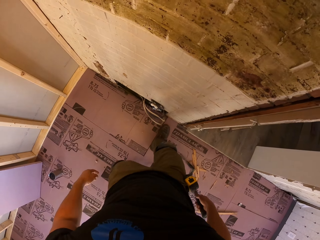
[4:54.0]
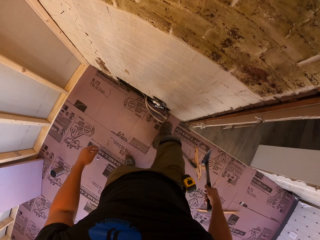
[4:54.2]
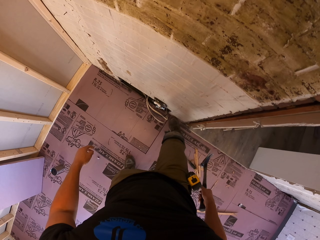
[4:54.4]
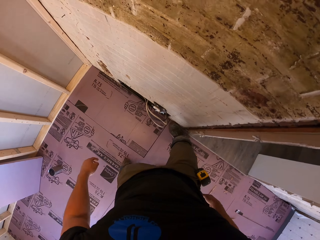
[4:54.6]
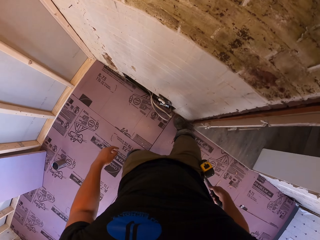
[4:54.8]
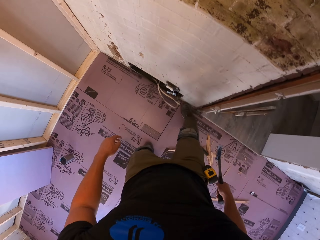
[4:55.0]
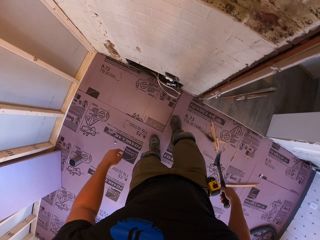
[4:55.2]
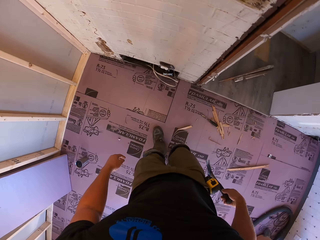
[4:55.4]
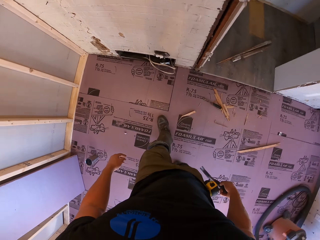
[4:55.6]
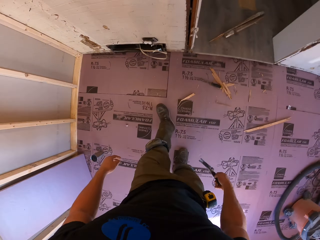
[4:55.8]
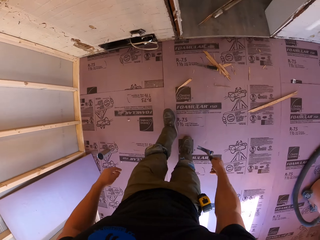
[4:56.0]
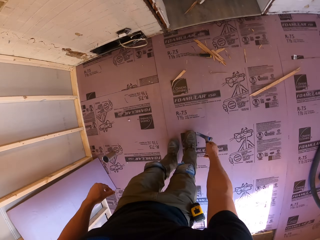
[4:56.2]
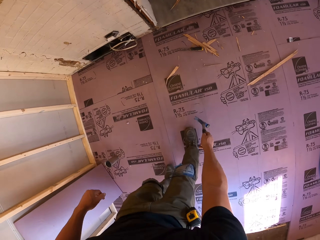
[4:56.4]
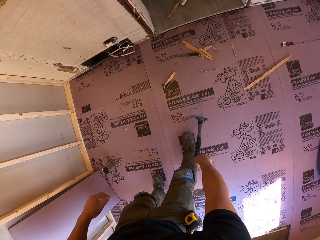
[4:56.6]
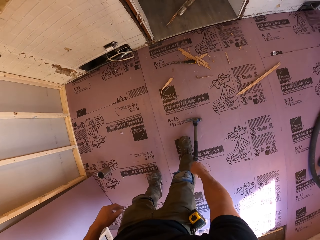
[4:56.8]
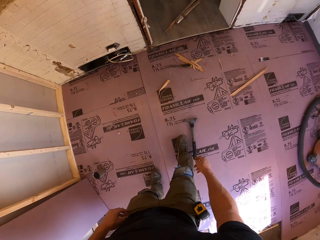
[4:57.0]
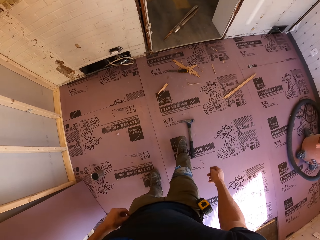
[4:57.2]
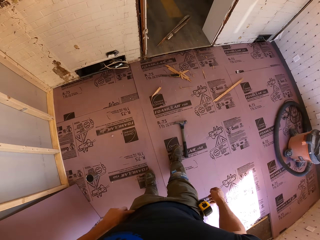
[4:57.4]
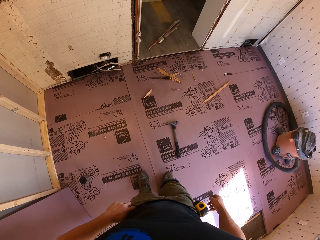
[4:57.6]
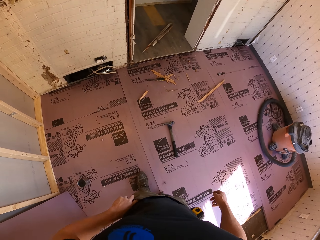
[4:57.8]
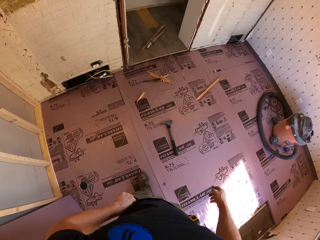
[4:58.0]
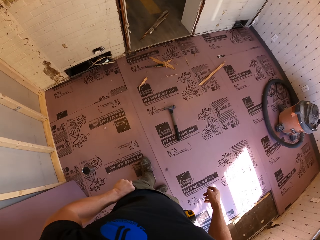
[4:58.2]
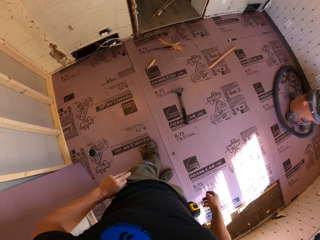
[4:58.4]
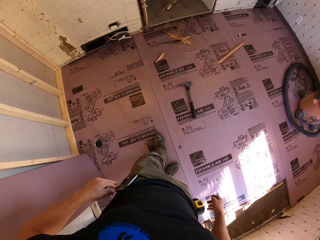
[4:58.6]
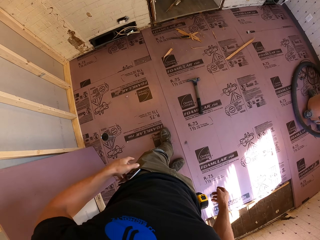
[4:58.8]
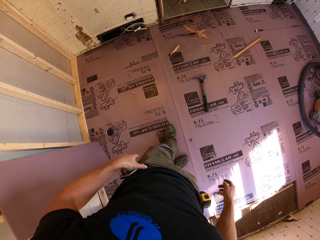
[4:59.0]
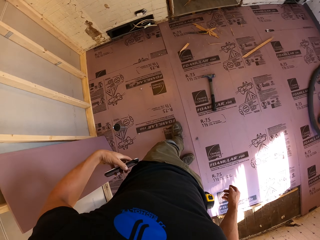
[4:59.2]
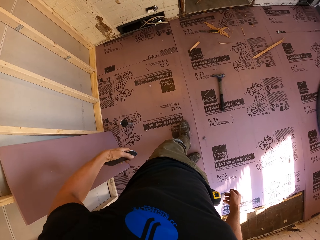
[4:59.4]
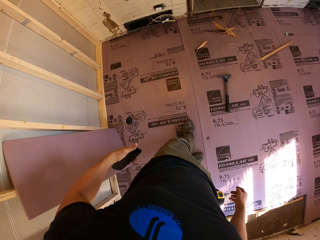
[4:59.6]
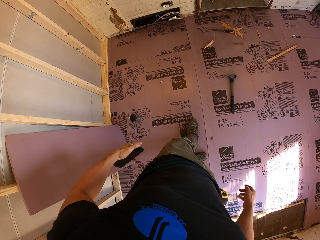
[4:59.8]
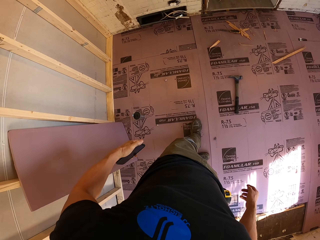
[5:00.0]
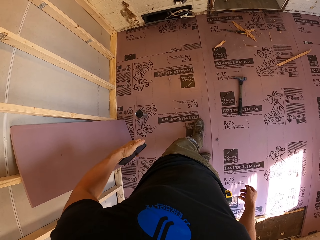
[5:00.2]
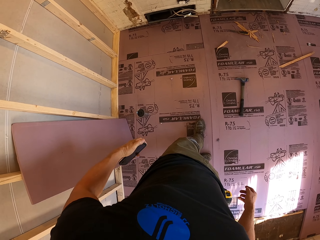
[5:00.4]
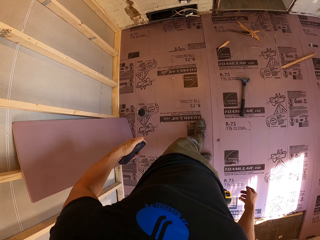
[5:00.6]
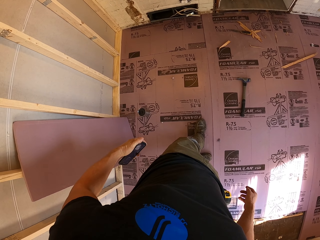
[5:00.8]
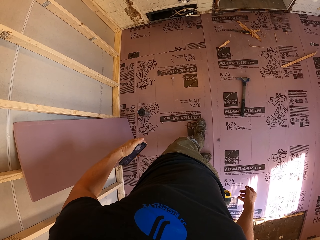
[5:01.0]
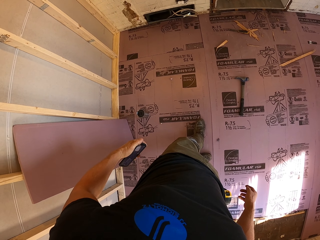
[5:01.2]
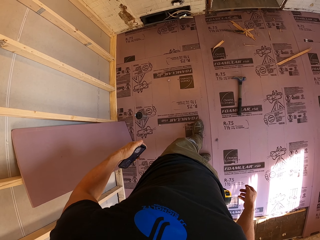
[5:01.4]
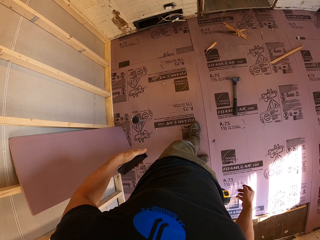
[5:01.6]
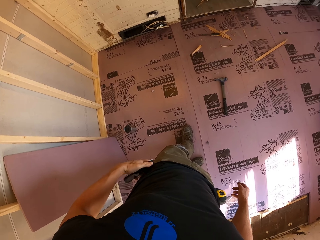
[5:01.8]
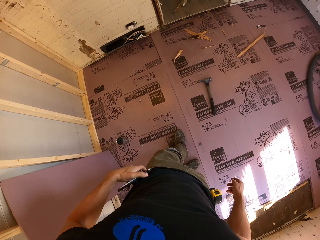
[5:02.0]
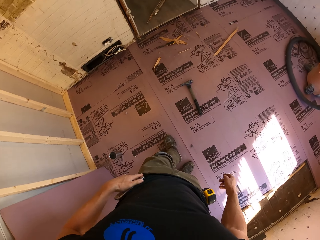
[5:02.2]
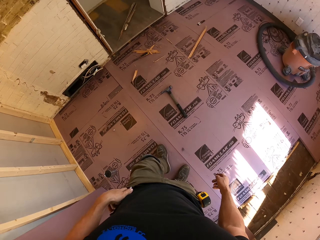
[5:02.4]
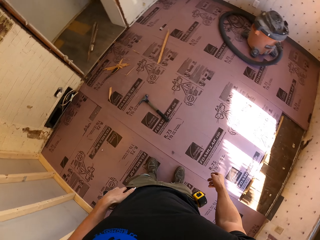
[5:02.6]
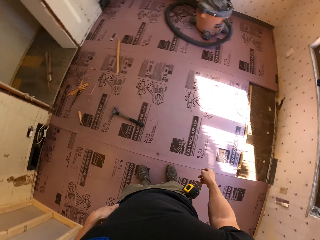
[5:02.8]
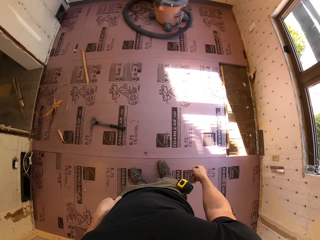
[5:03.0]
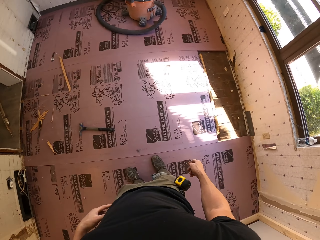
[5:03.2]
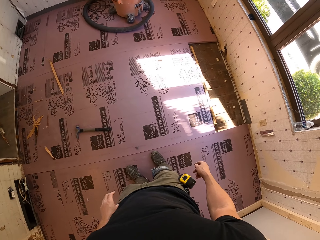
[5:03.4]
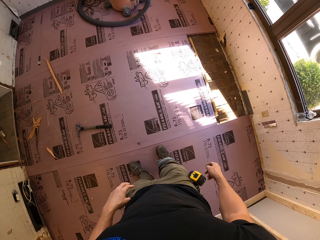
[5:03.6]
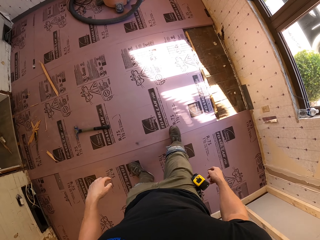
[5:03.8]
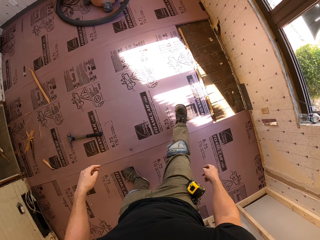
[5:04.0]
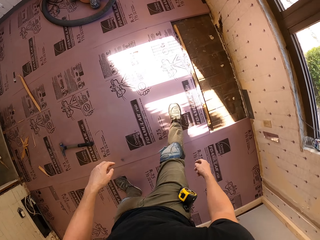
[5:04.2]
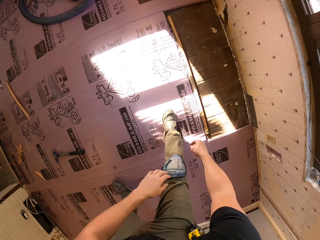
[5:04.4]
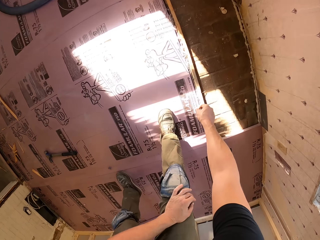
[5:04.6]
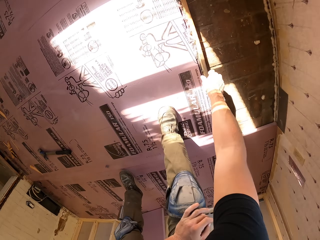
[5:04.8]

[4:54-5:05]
The camera wearer steps on a floor. He presses the board with his right foot. He moves backwards. He drops the hammer on the floor. He moves a leg. He removes a phone from the pocket. He presses a button on the phone. He puts the phone inside the pocket. He looks around. He moves a hand.

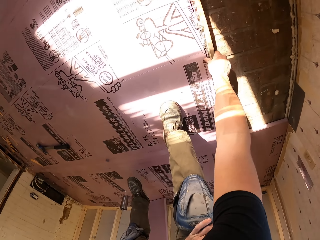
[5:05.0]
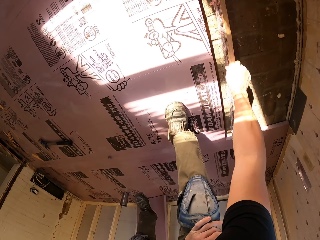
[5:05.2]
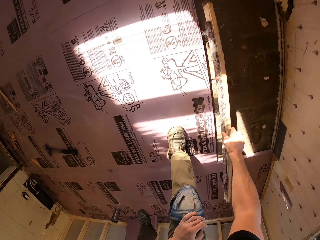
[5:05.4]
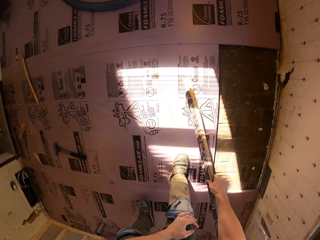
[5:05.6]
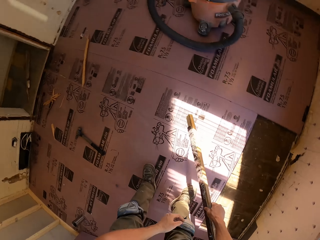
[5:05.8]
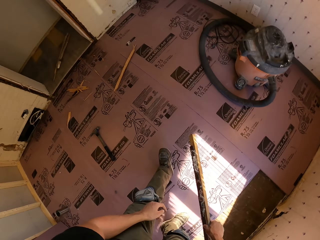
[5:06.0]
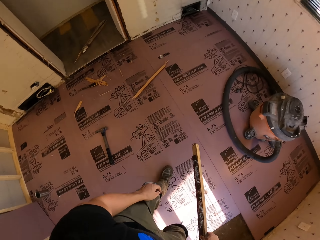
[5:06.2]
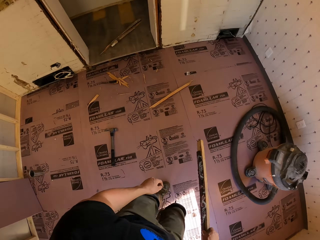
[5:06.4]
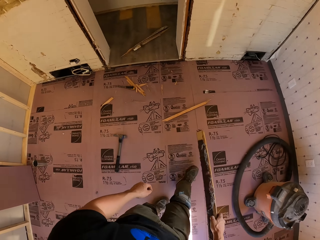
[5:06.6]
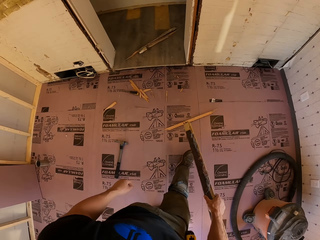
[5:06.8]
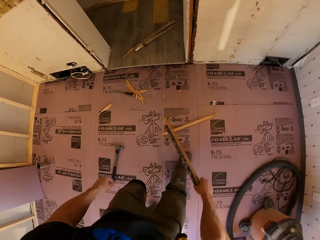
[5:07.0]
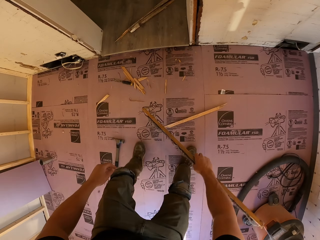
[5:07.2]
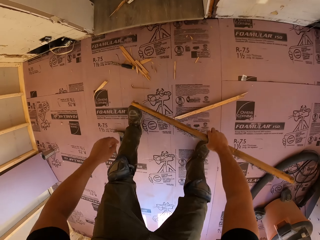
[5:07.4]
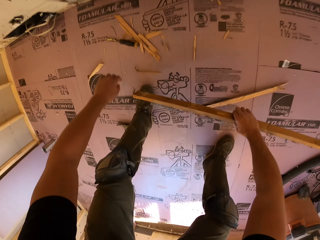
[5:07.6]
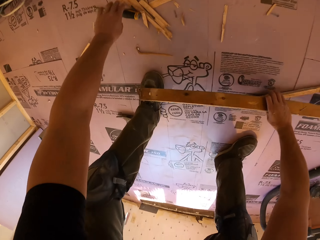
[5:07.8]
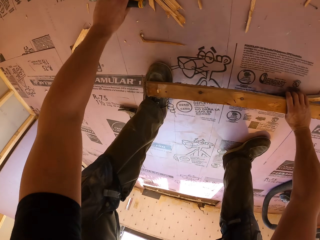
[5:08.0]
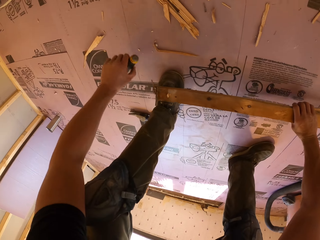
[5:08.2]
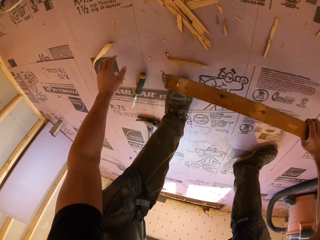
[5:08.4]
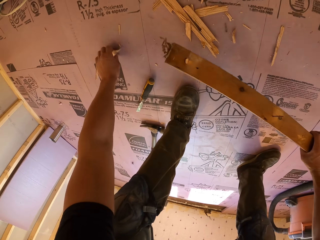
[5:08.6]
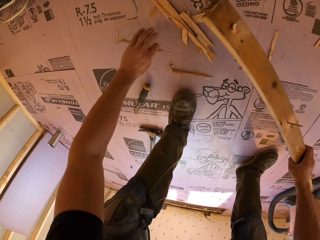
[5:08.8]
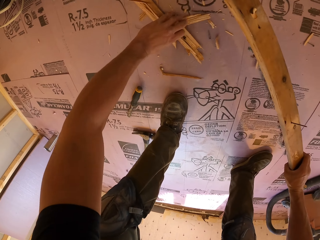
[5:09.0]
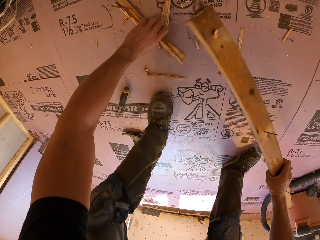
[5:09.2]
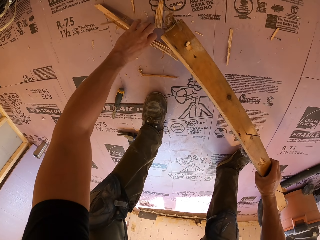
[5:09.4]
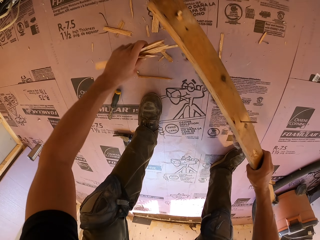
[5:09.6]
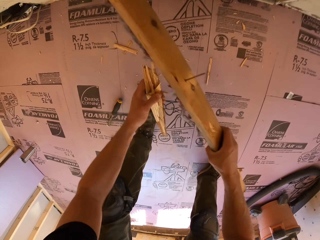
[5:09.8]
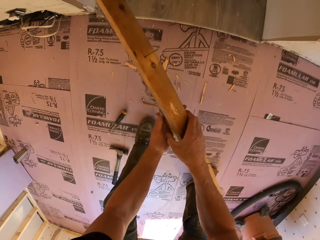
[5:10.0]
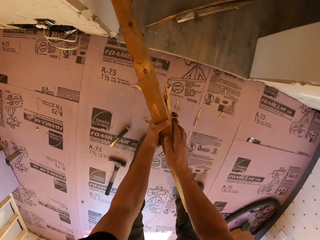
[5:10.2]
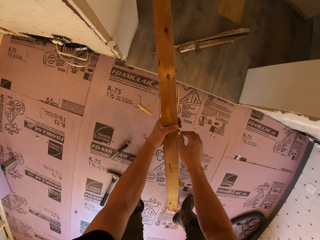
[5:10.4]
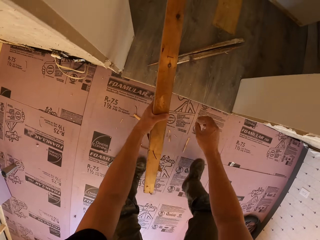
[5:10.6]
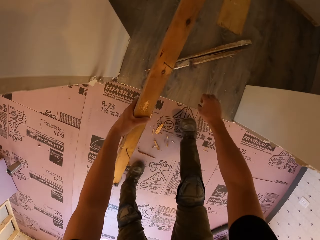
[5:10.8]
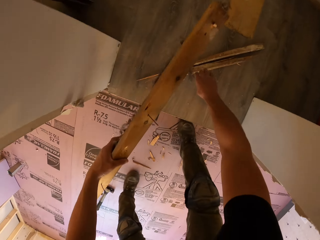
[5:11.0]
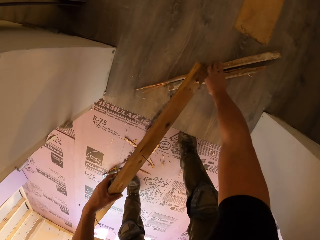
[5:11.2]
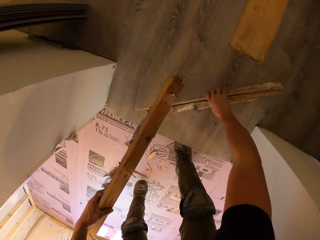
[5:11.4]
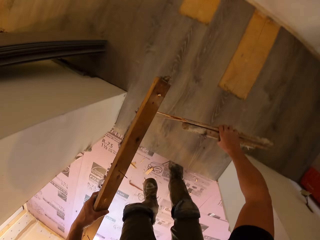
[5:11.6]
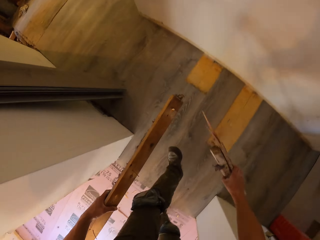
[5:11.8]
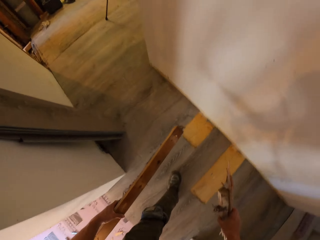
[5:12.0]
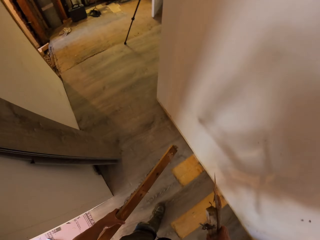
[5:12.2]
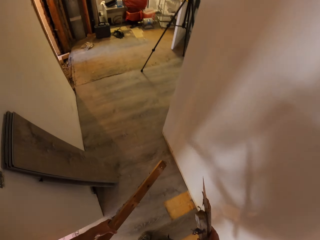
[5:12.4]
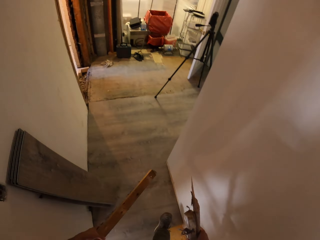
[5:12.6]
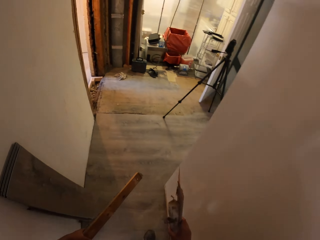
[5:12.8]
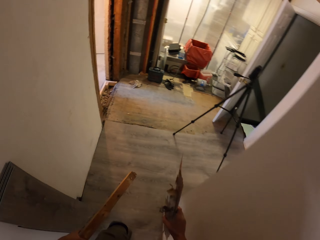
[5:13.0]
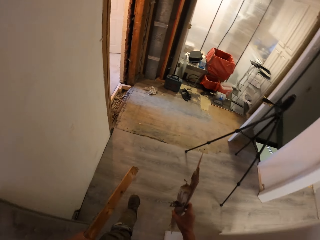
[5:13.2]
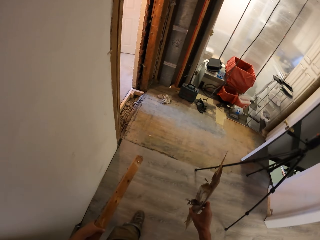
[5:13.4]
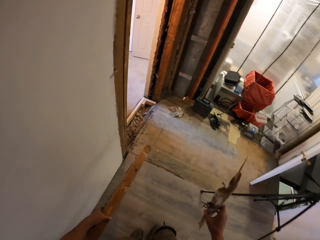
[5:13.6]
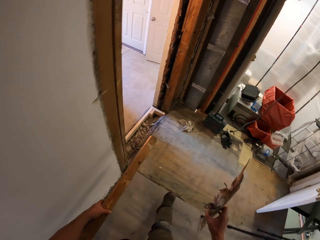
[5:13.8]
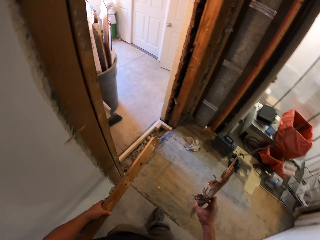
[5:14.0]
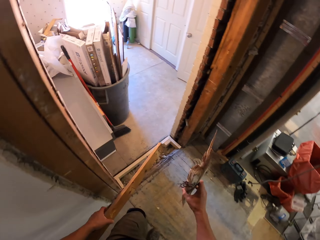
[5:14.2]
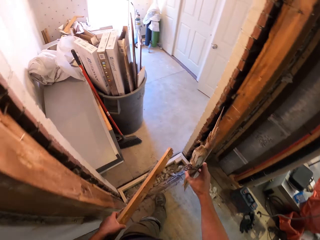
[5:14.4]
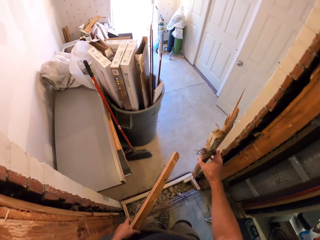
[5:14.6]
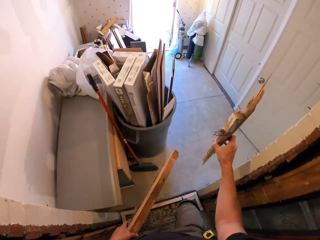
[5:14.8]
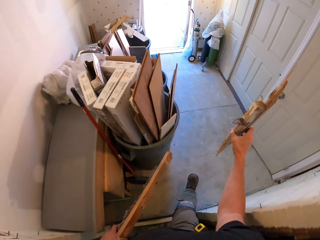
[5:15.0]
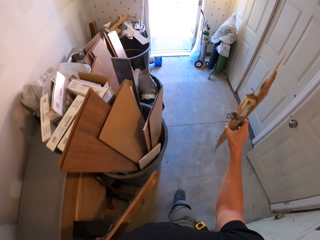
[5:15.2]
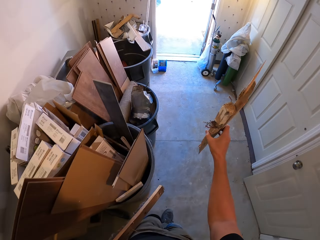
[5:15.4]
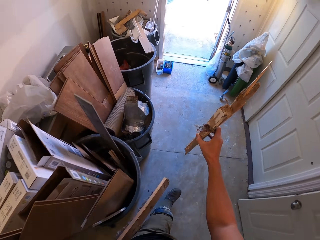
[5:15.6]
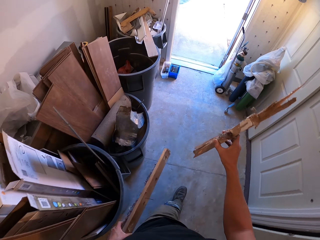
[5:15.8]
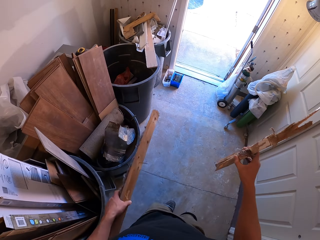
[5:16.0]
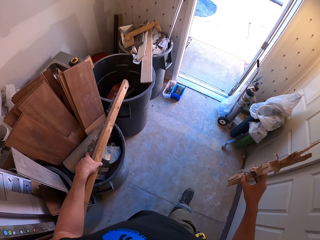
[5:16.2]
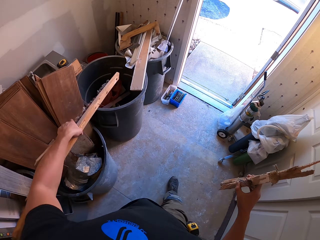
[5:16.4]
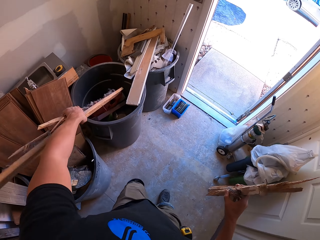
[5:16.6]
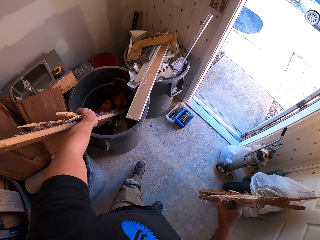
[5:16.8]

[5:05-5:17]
The camera wearer picks up the piece of wood on the floor. They walk around a room. They move a chisel. They pick up the chisel. They pick up the chisel again. They drop the chisel. They pick up pieces of wood on the floor. They move a hand. They pick up wood from the floor. They walk around the room.
